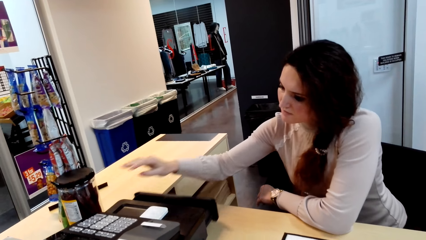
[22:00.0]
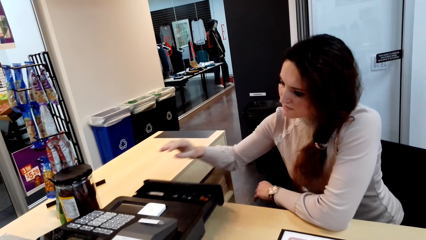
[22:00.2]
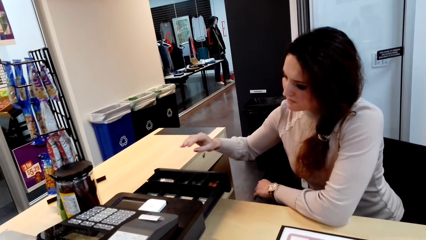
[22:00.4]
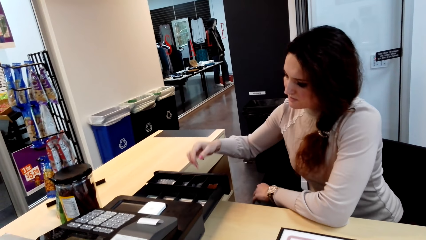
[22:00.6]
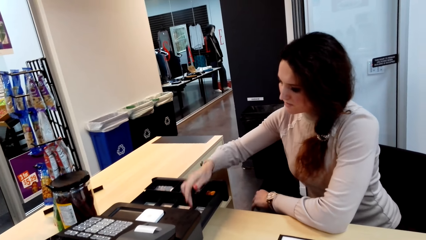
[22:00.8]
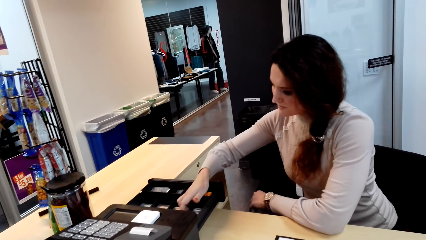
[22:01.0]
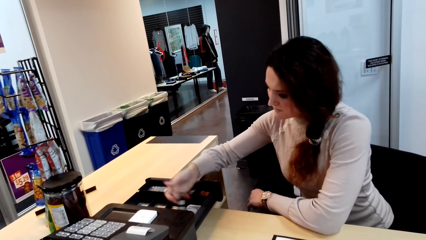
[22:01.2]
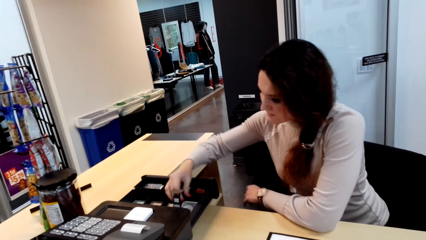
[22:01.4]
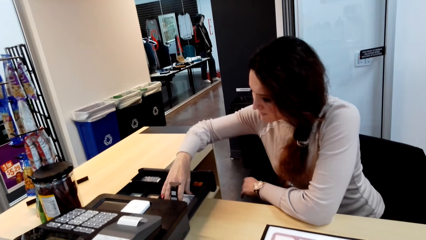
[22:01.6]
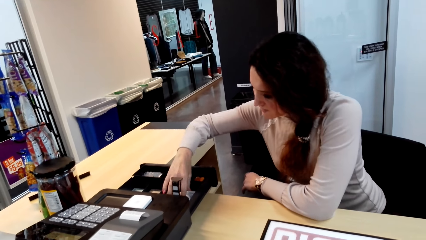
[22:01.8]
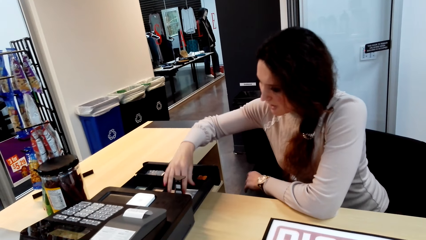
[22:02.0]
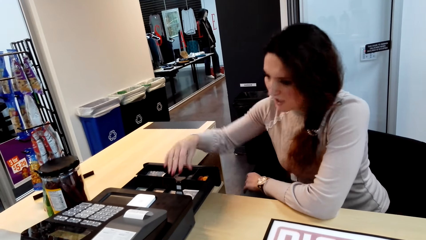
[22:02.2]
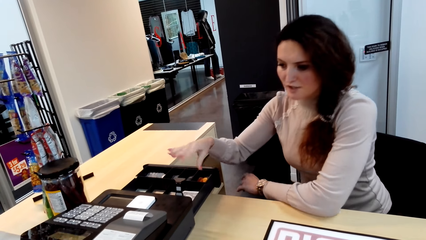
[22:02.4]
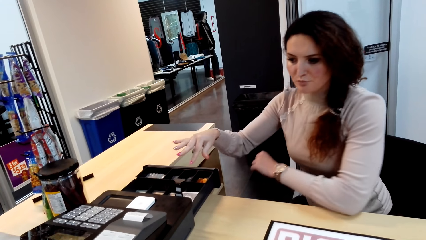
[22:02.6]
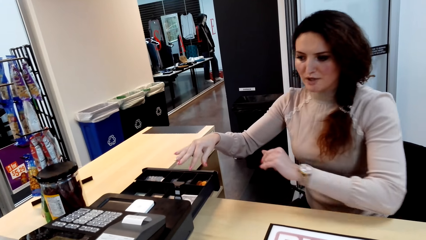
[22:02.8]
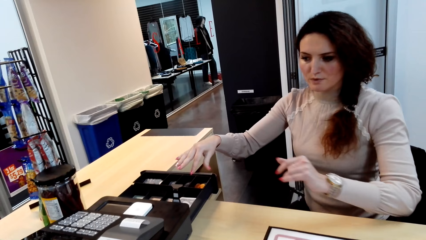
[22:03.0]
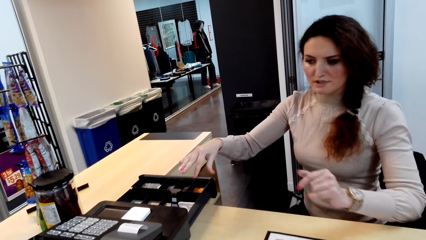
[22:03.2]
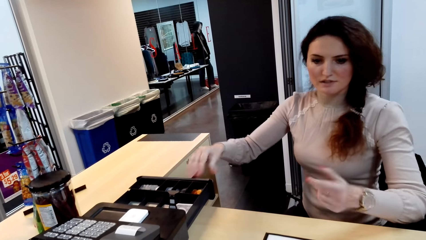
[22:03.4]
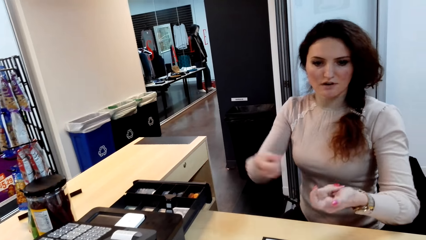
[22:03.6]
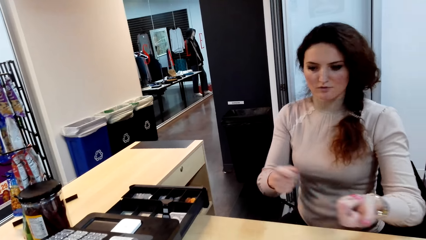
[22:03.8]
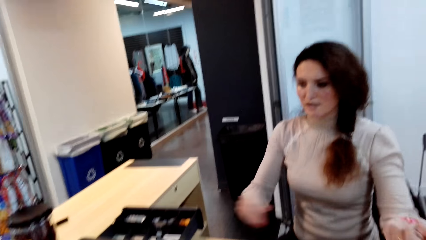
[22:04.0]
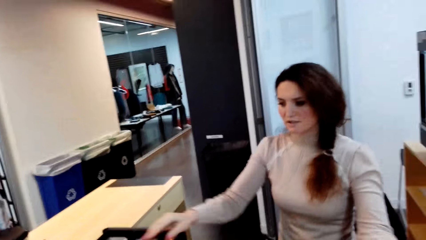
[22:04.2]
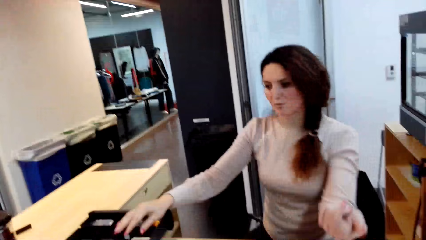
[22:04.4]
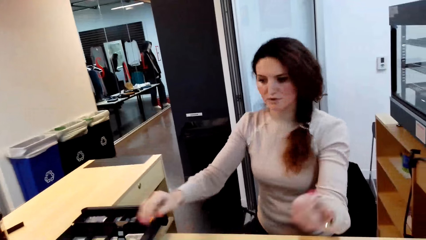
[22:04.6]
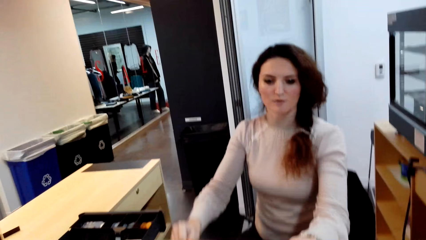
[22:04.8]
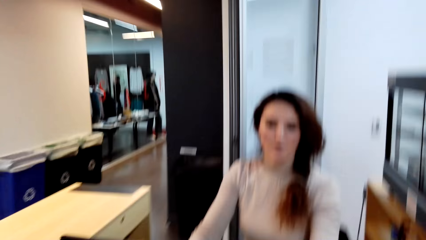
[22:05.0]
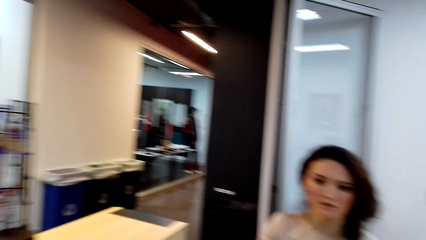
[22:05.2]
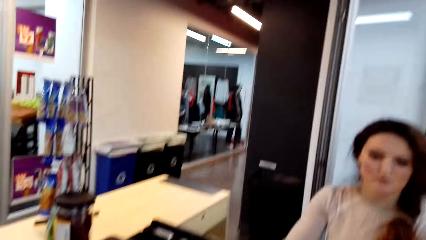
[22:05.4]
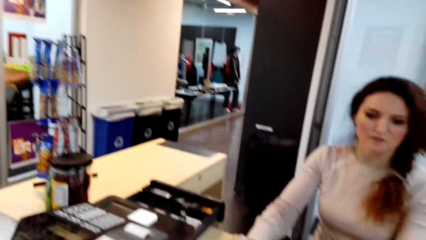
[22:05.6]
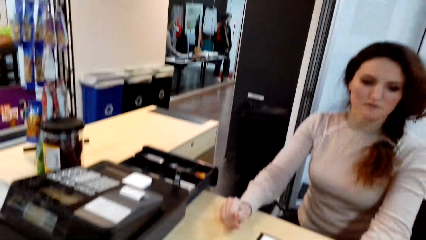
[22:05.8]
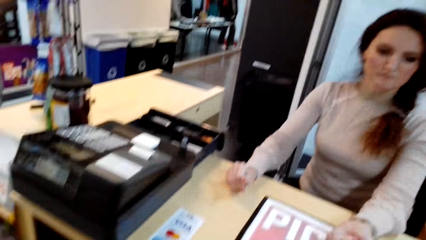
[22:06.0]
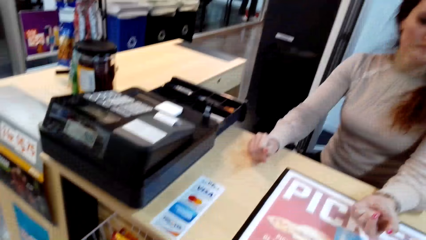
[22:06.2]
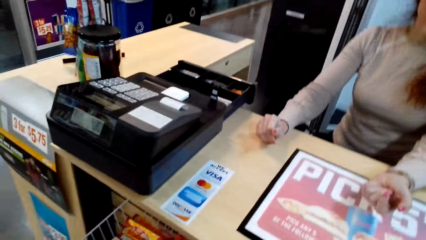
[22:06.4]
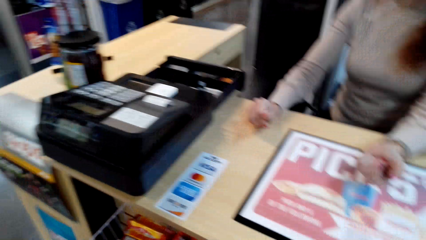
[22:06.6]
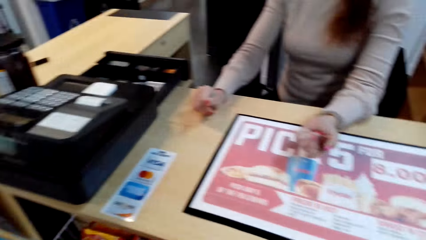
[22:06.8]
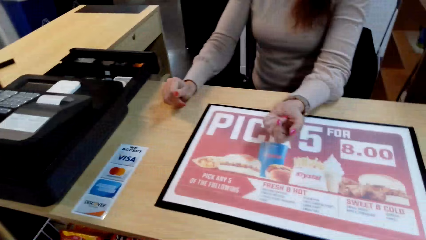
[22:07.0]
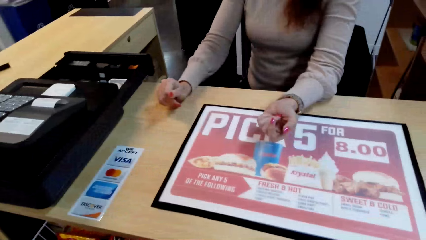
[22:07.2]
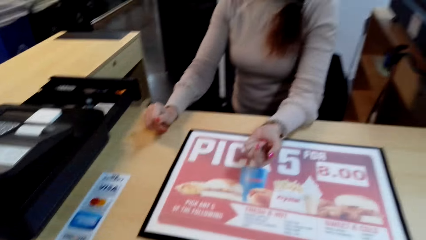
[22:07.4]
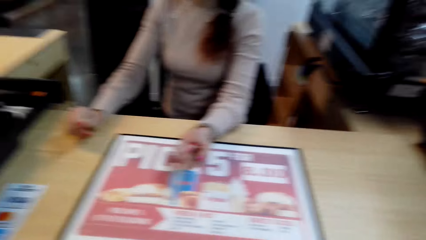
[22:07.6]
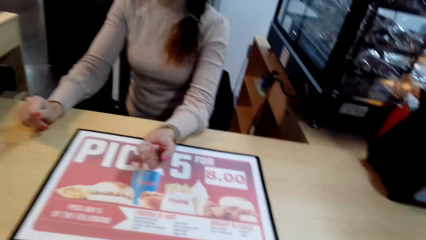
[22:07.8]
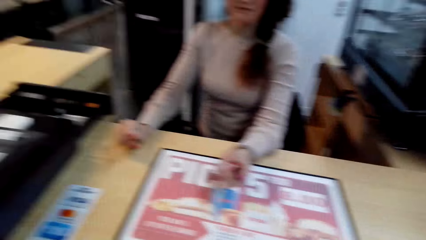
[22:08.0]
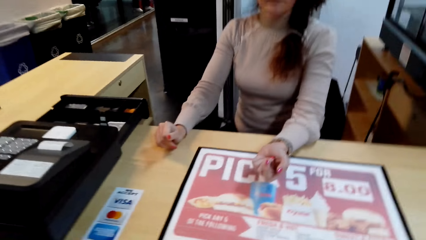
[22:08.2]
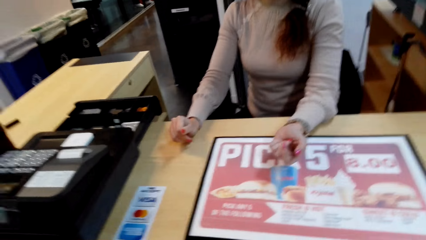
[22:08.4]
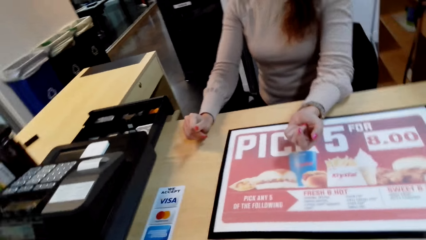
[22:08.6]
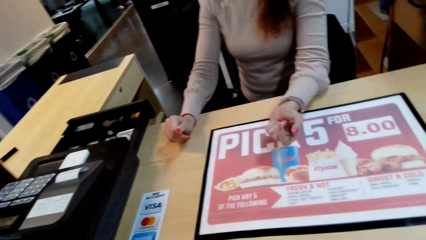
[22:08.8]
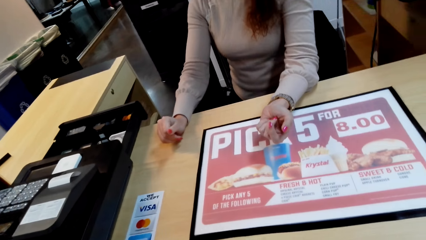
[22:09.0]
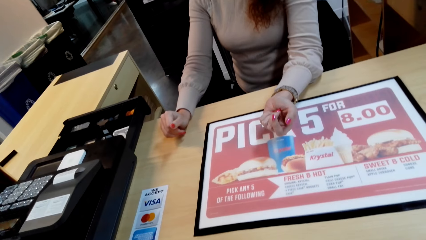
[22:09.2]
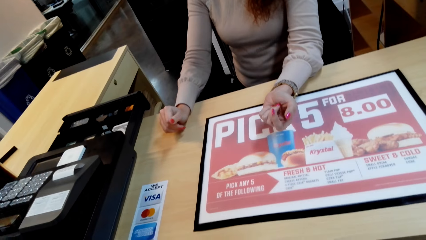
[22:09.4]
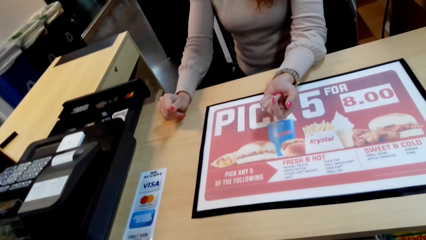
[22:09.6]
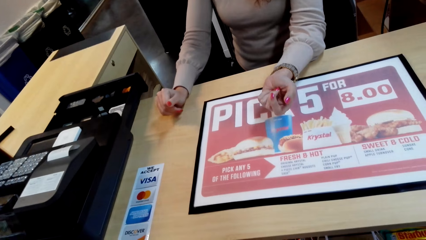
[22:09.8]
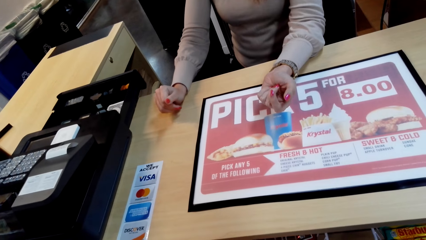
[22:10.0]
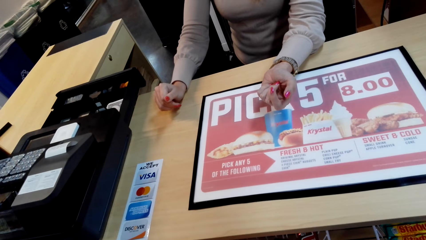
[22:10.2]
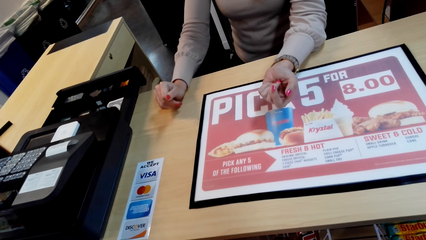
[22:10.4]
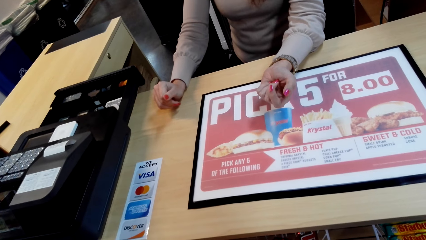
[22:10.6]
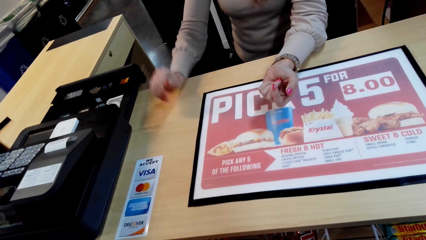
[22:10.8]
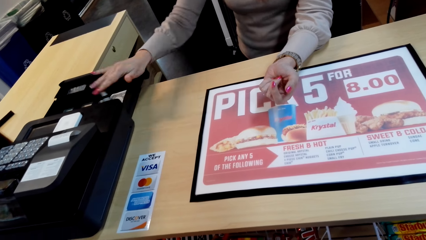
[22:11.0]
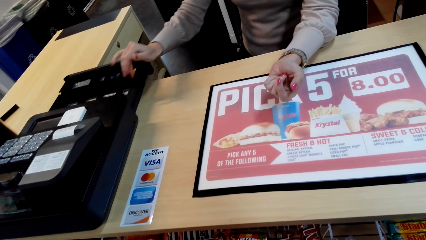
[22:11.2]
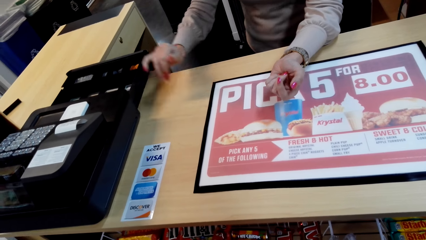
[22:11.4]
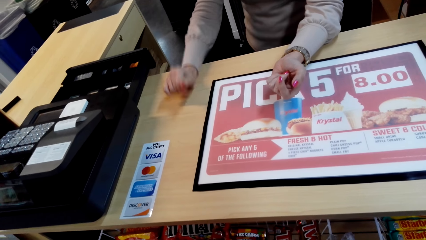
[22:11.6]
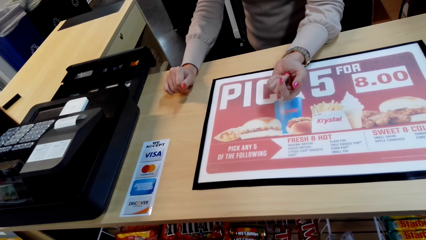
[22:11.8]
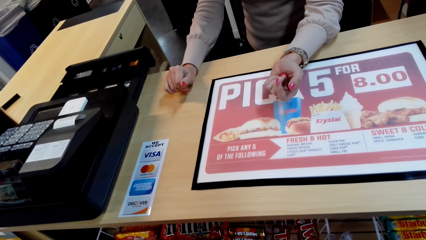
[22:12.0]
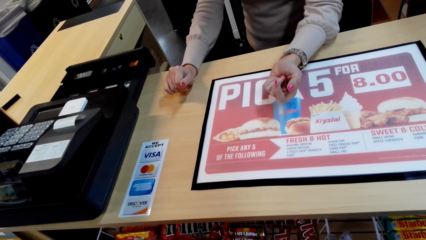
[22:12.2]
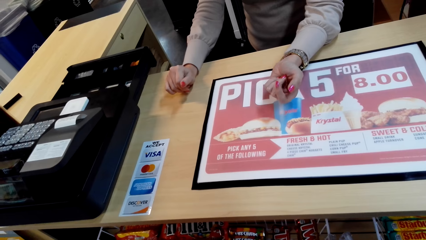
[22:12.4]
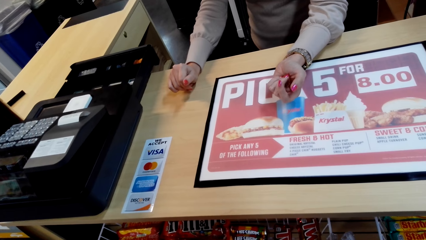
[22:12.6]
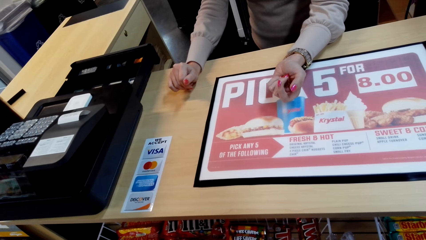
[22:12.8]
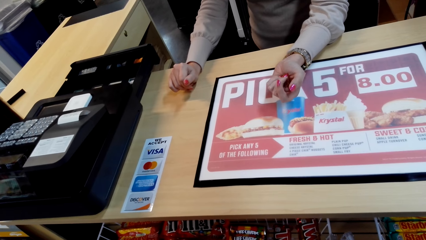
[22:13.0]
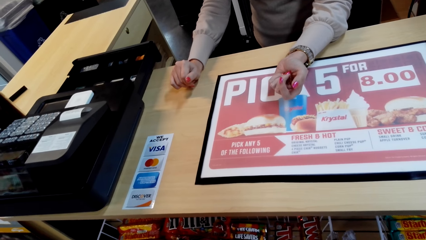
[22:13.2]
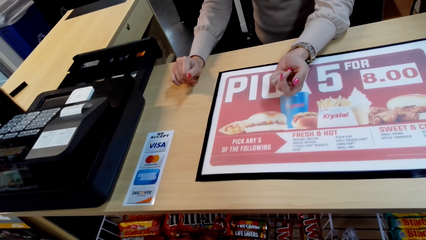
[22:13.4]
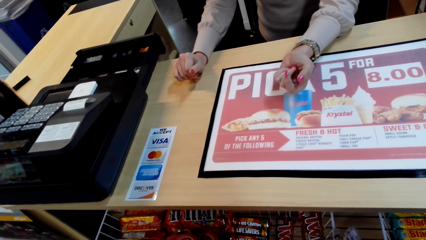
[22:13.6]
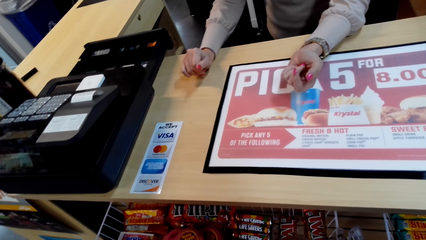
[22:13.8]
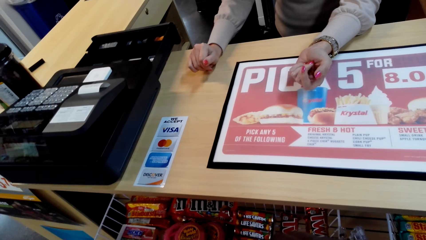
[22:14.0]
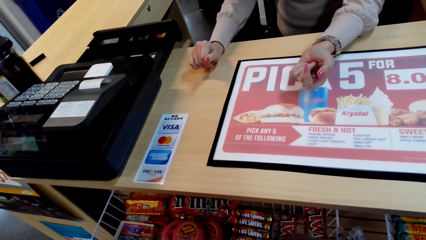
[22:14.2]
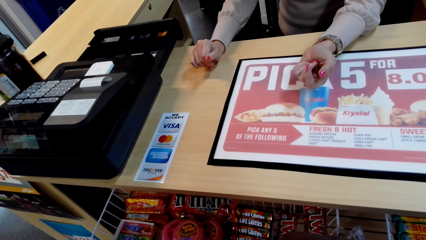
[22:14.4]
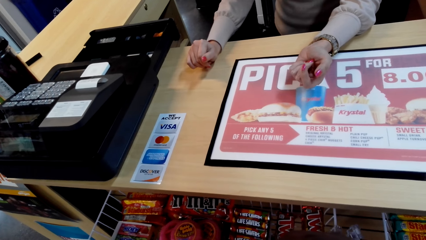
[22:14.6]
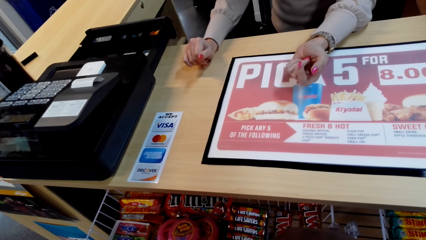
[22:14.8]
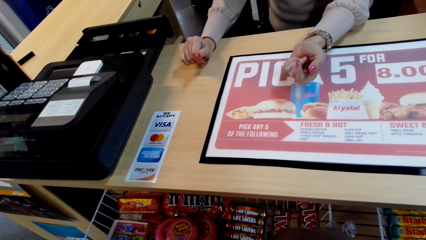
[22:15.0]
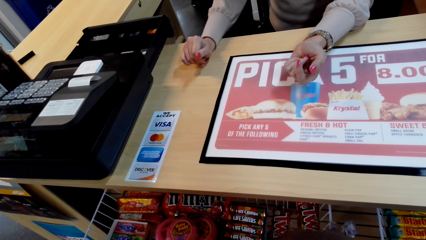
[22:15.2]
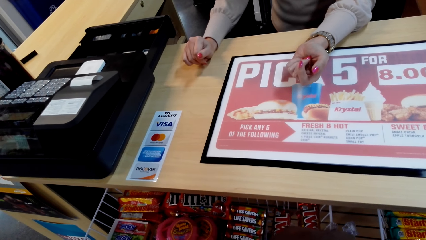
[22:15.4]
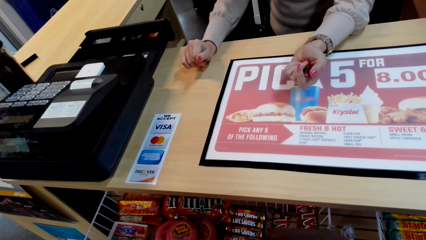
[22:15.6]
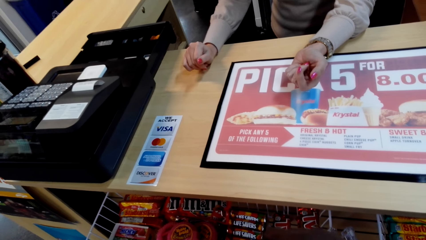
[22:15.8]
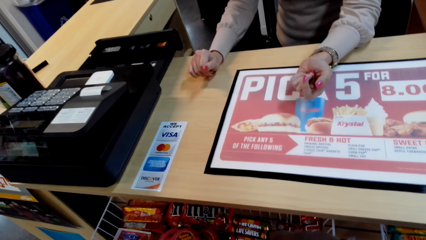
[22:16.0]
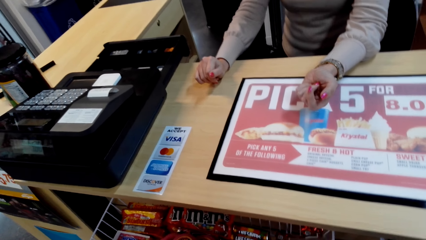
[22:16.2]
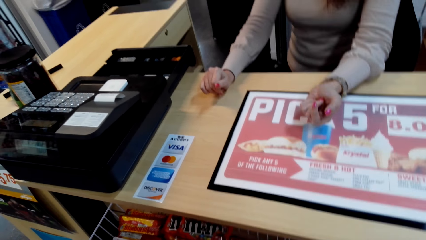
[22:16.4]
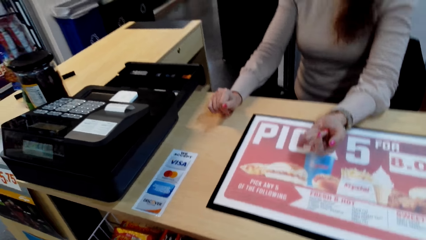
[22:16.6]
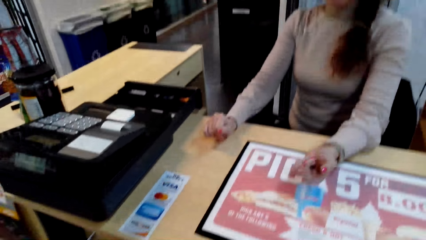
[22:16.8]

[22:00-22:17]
A cashier touches money. The cashier moves her hands. The cashier puts her hands on the table. The cashier touches the cash machine.
